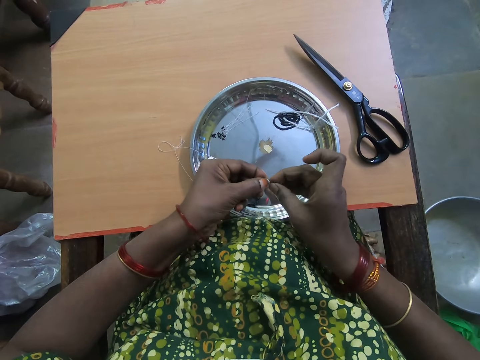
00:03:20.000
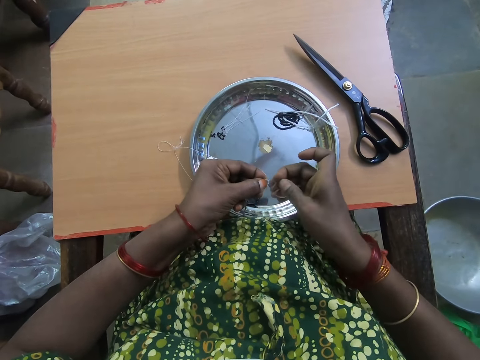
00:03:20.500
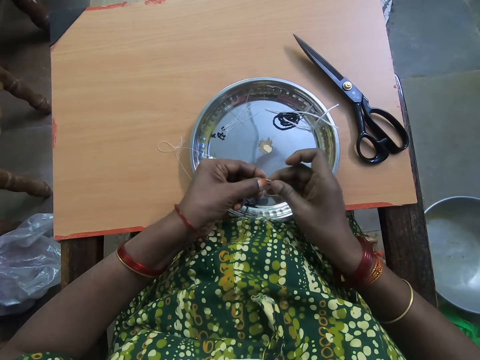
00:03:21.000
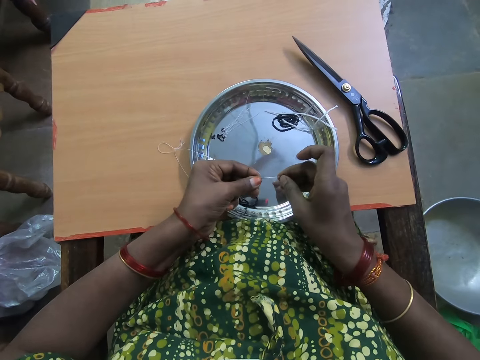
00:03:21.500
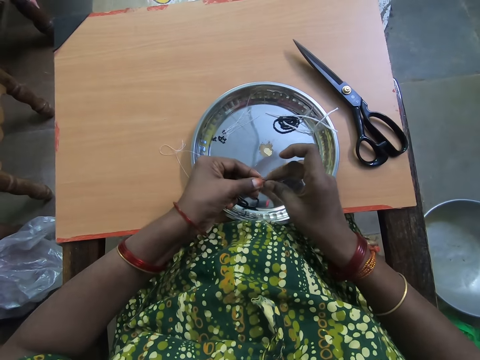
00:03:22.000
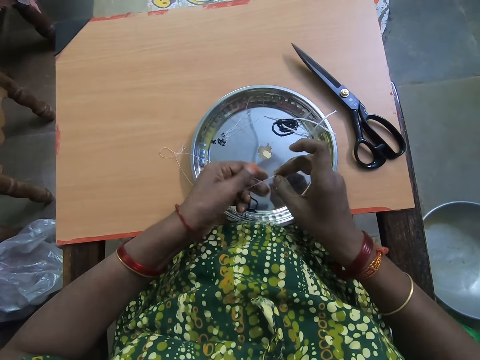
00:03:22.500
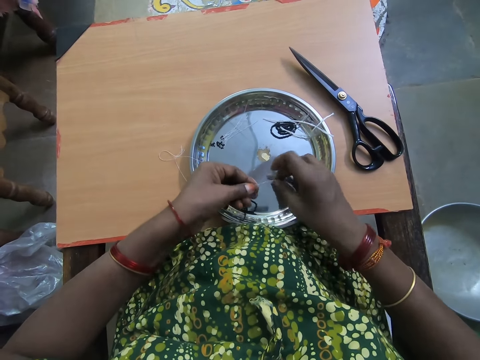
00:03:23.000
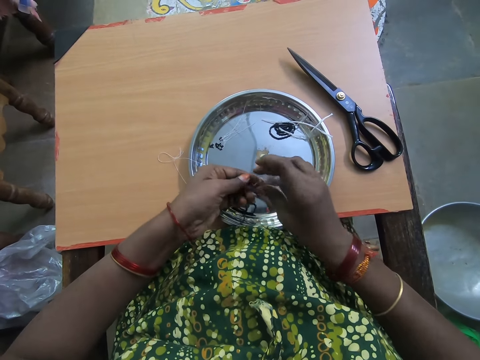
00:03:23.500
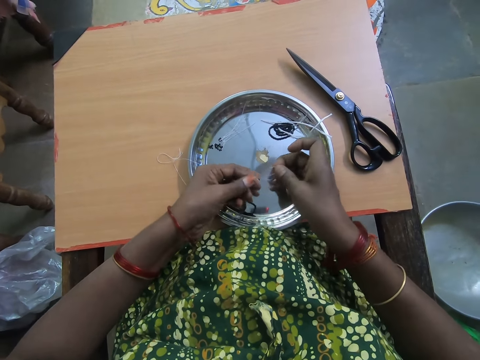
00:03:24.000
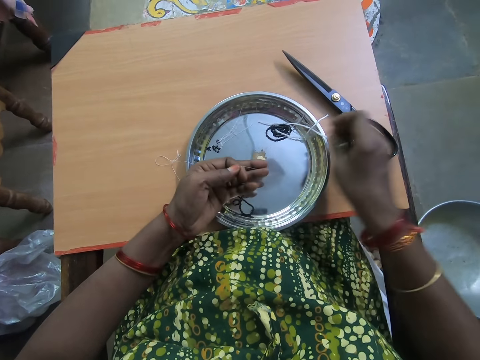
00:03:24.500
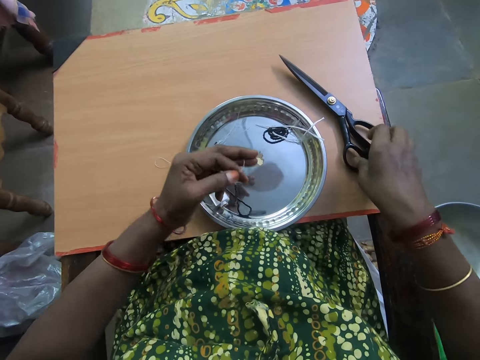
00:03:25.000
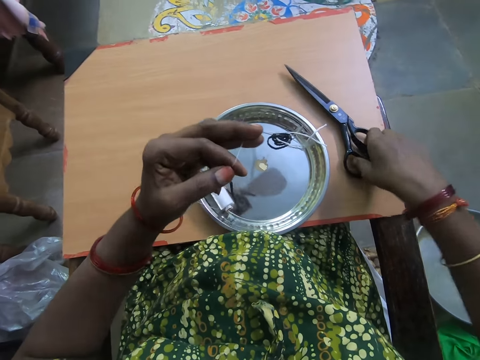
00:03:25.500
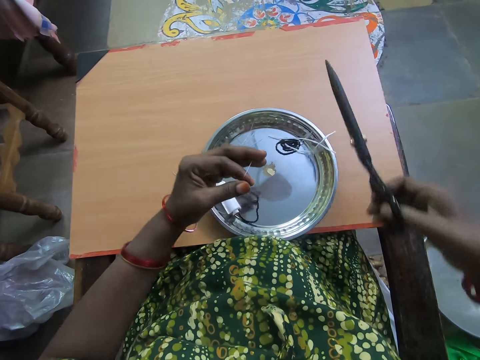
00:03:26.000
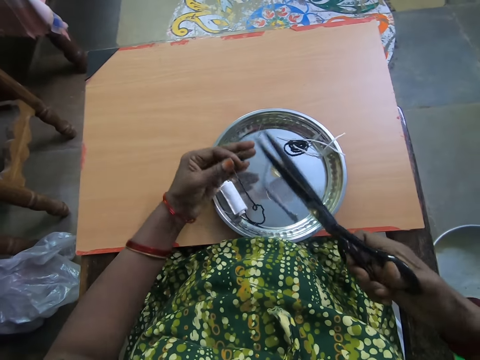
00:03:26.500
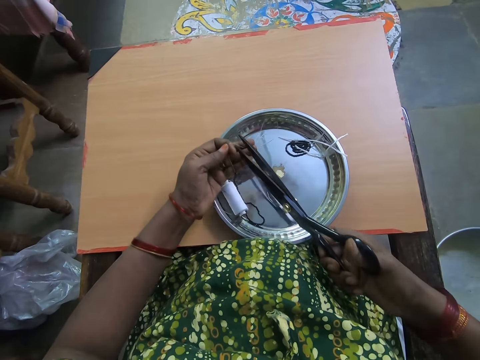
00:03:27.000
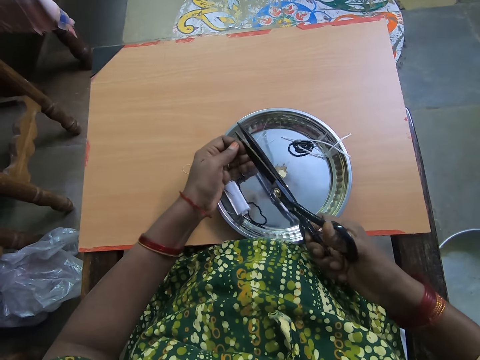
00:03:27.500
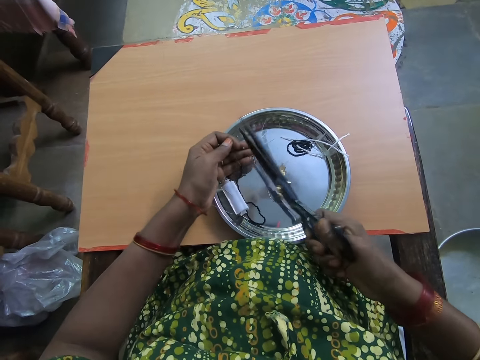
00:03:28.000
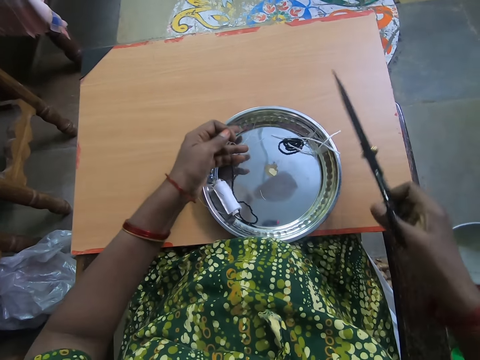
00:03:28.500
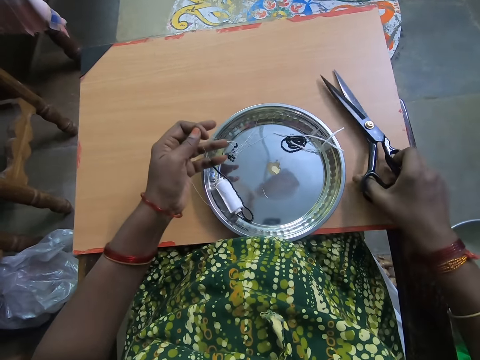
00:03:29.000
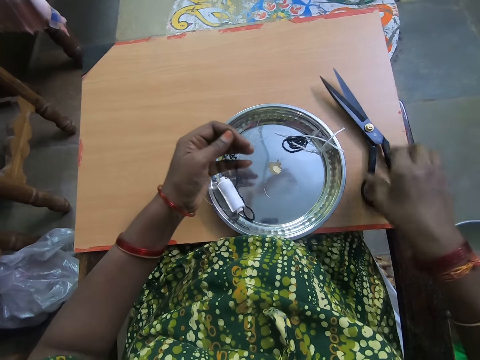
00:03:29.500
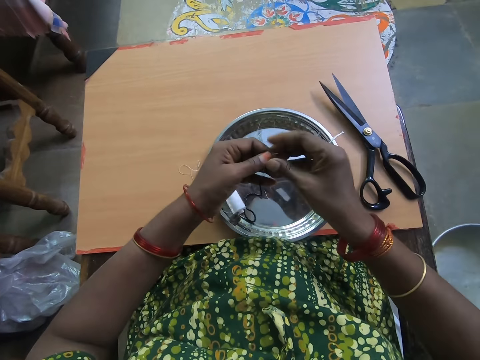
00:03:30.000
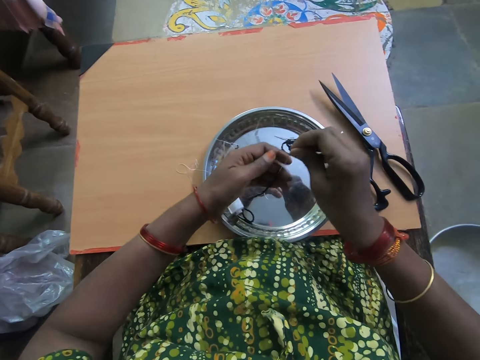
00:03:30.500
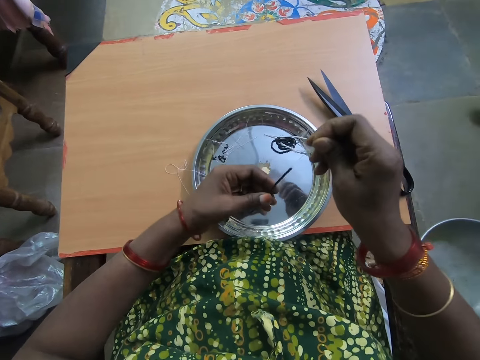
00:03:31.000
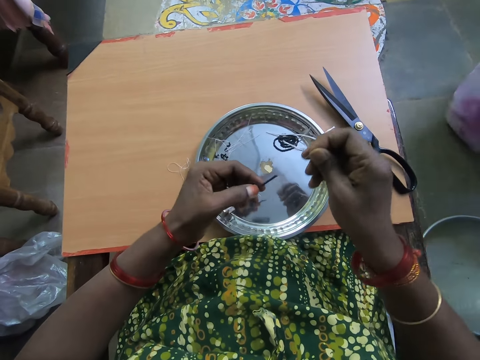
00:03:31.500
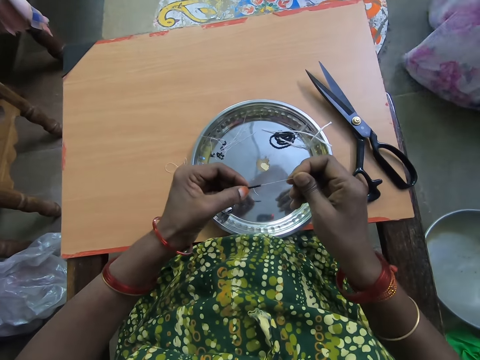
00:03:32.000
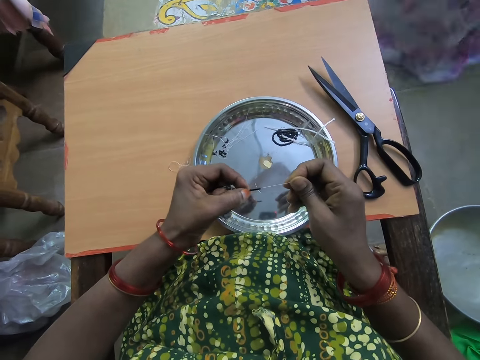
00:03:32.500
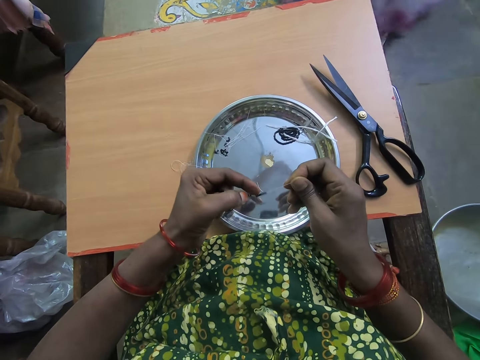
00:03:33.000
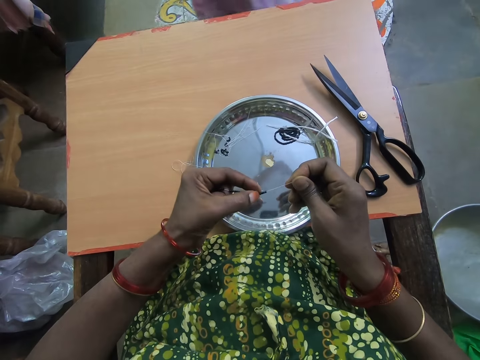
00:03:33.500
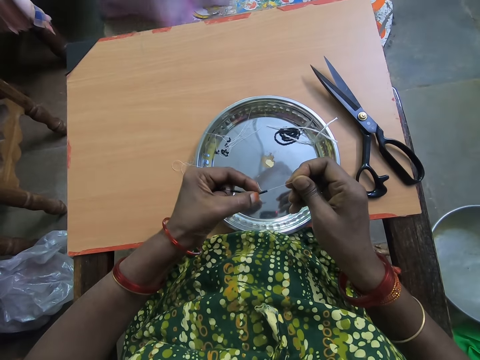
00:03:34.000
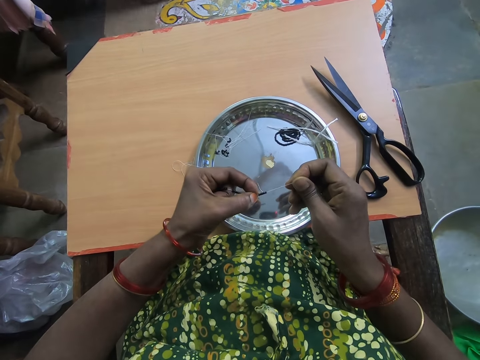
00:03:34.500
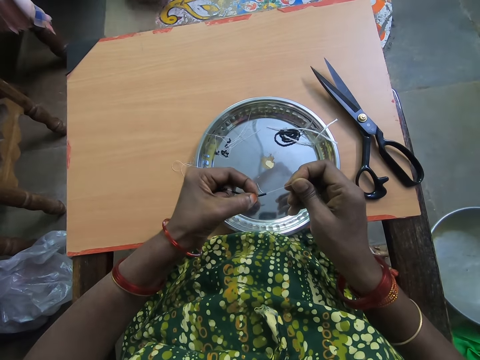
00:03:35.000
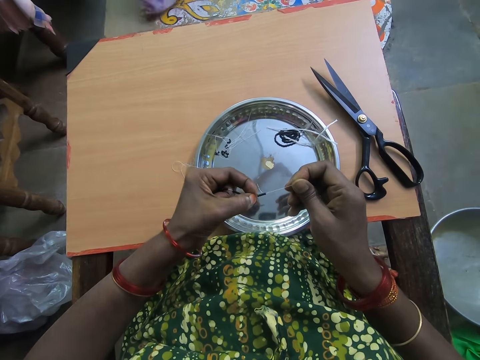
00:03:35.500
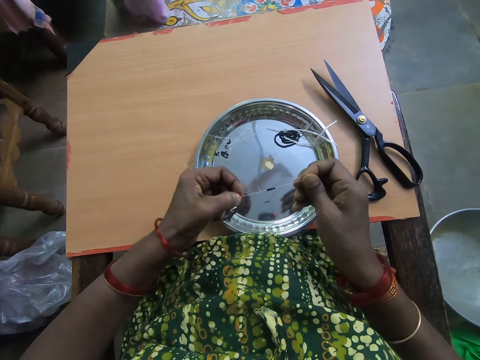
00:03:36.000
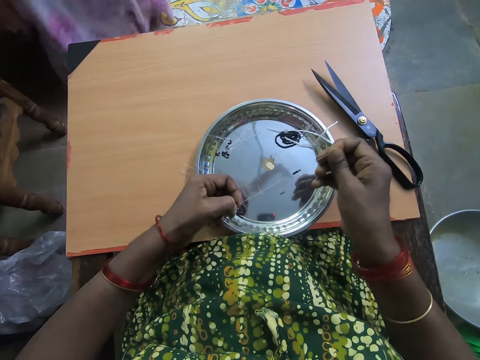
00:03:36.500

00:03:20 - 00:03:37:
The camera wearer stretches the thread. She picks up the scissors from the table with her right hand. She cuts the bead thread with the scissors. She drops the scissors on the table with her right hand. She pulls the tip of the thread in her left hand with her right hand. A lady walks in the room past the camera wearer. The camera wearer separates the bead in the thread with her left hand.

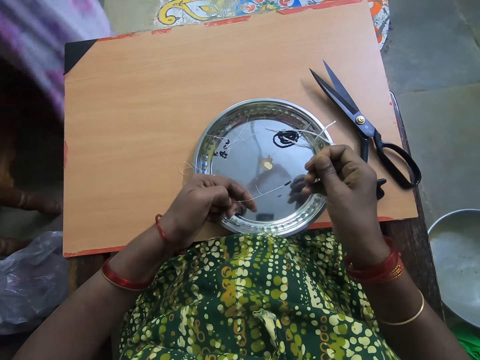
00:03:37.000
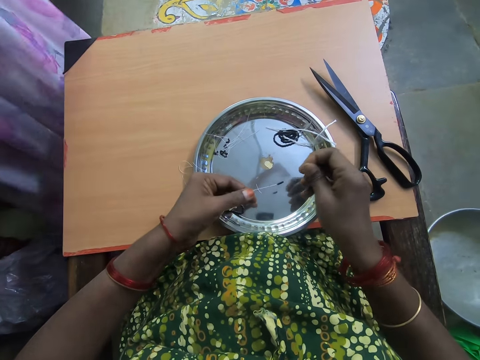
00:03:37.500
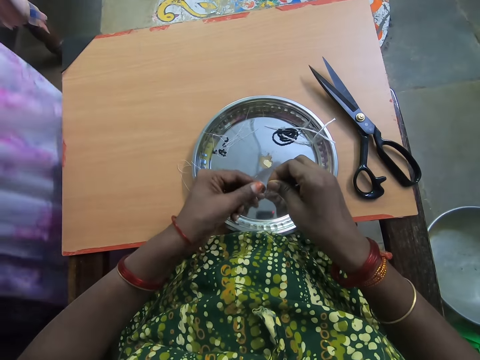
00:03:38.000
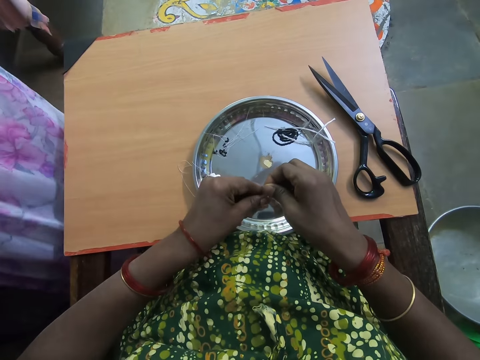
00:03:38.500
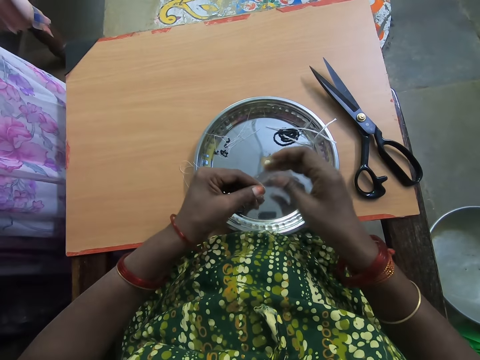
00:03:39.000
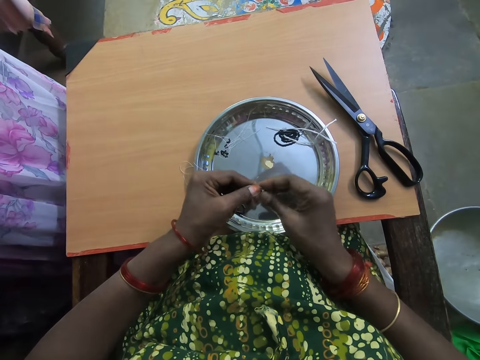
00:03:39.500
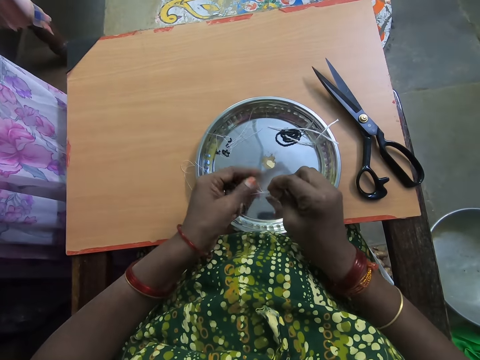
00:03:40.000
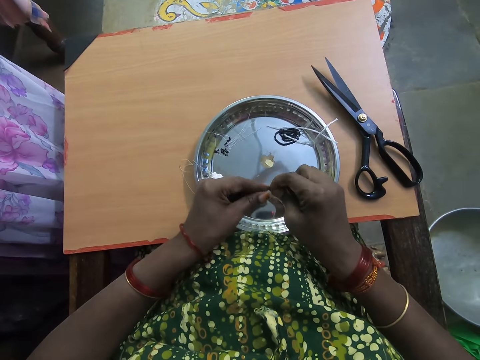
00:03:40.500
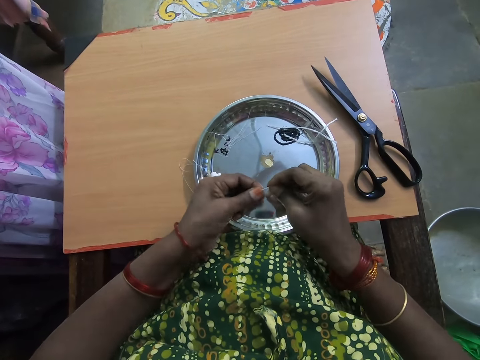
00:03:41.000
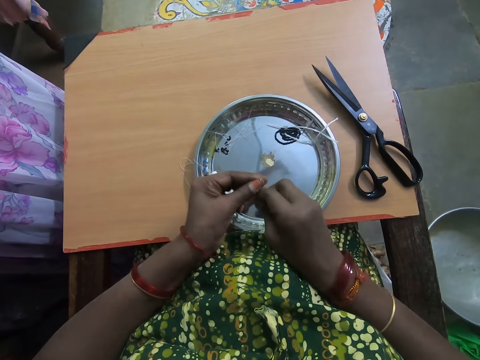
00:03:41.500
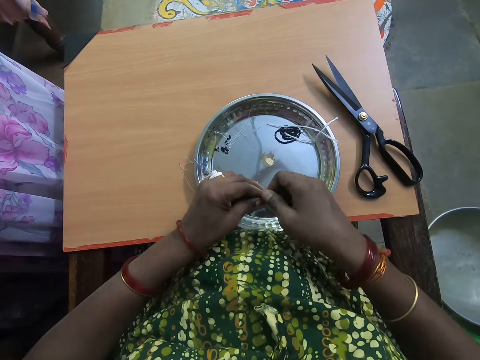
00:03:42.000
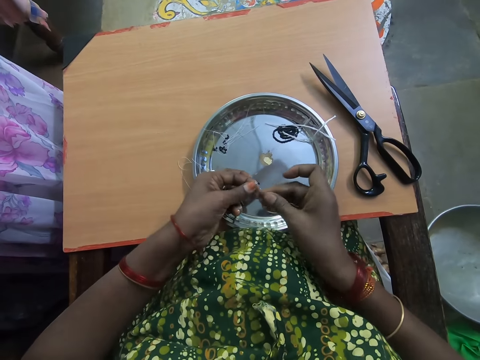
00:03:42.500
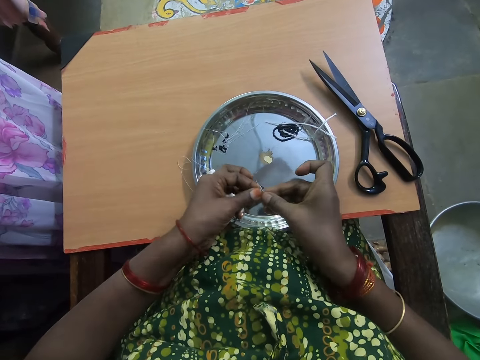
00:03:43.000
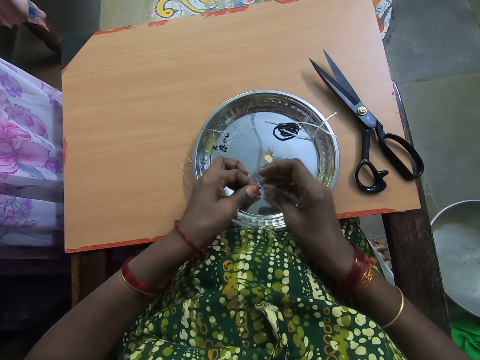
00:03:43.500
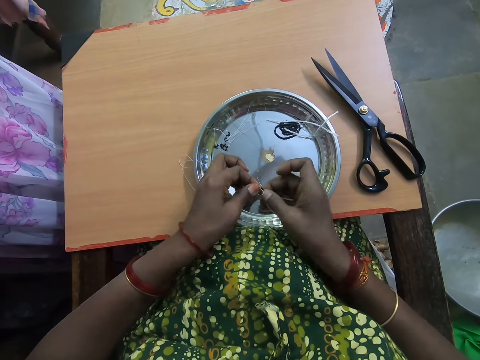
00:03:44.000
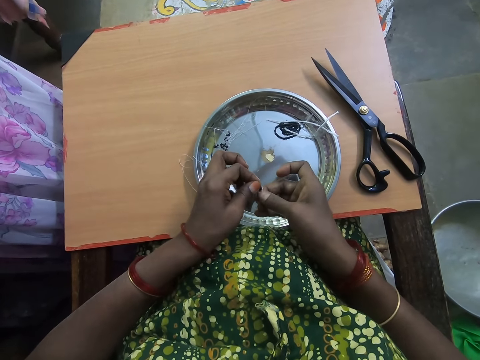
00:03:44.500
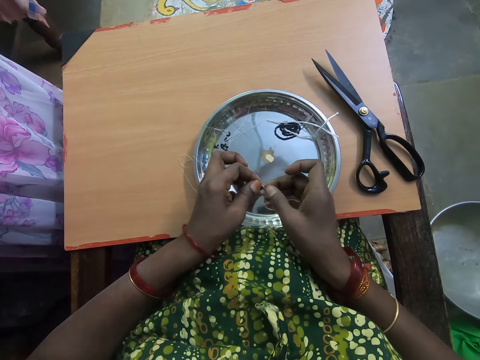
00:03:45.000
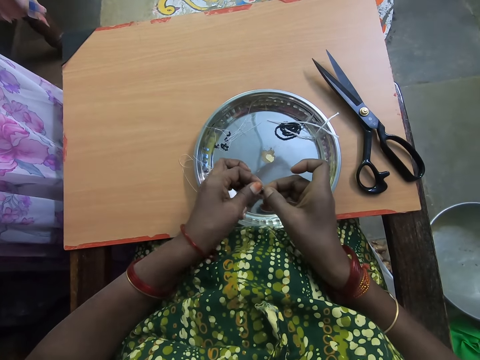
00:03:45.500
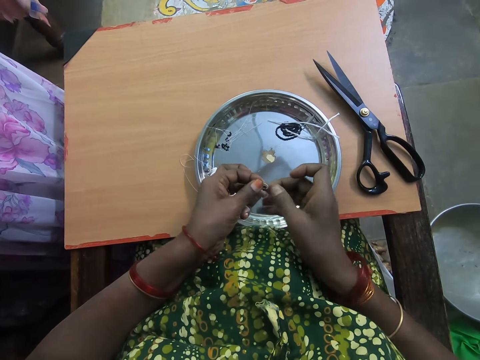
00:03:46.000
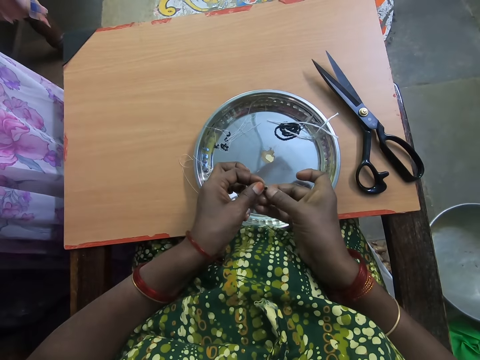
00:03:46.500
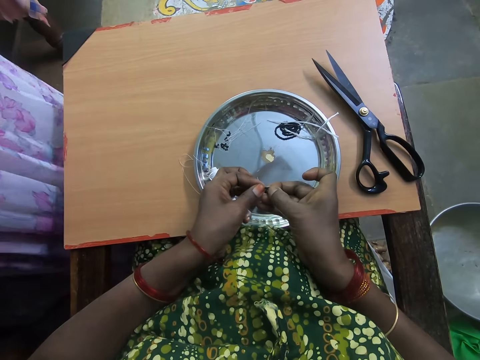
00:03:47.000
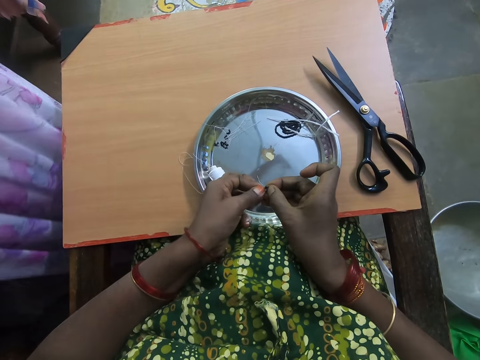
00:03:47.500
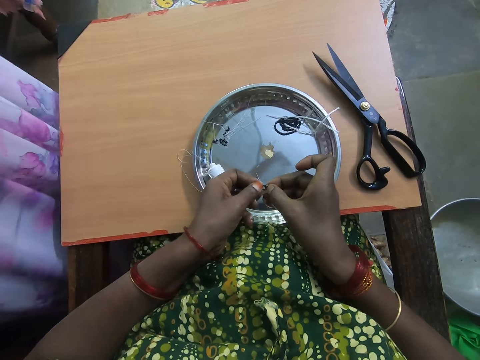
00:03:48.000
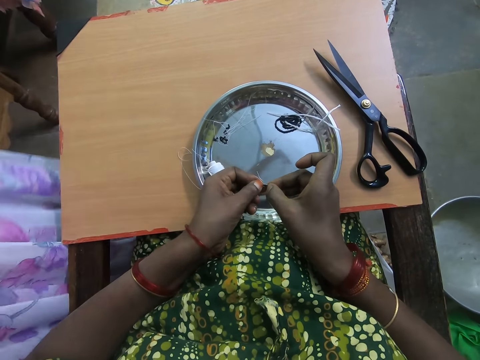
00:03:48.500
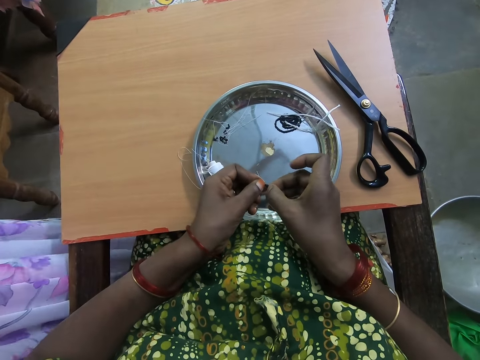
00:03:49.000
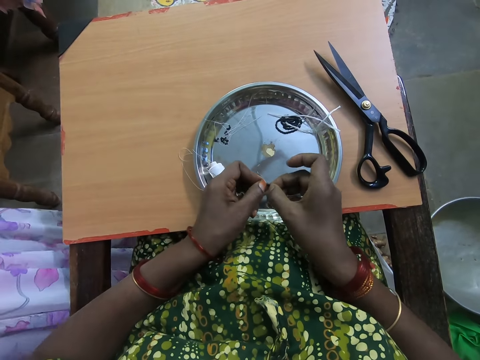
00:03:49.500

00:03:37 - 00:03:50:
The camera wearer passes the tip of the thread in her right hand to her left hand. A lady stands beside the camera wearer. The camera wearer ties the tip of the bracelet thread with both hands. The lady walks in the room. The camera wearer makes a knot on the bracelet thread.
